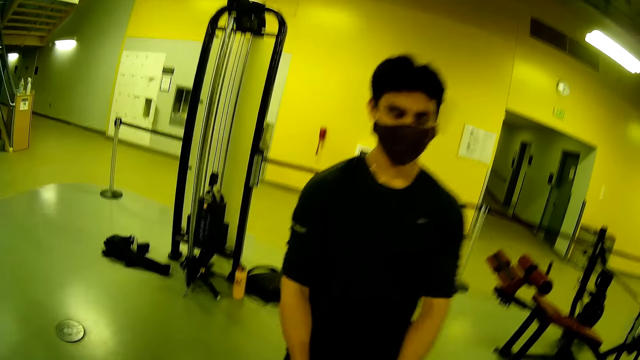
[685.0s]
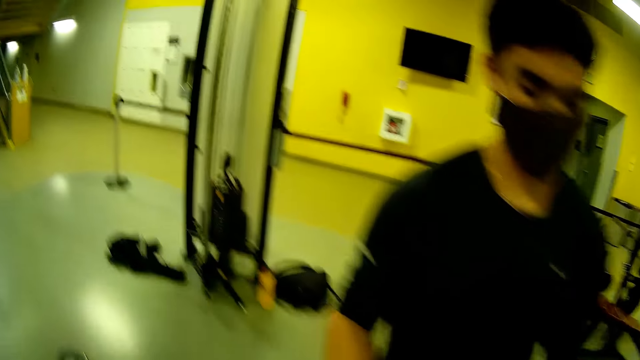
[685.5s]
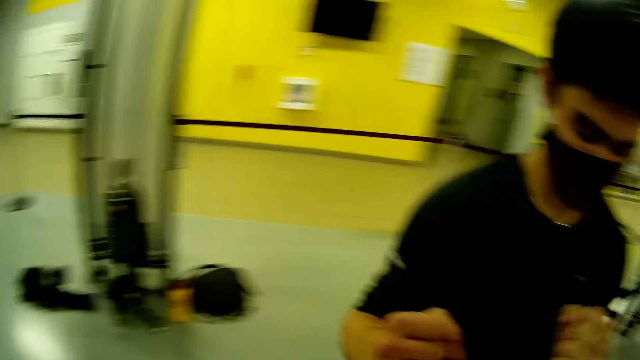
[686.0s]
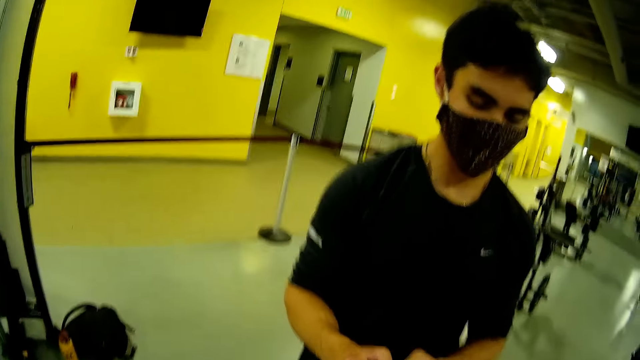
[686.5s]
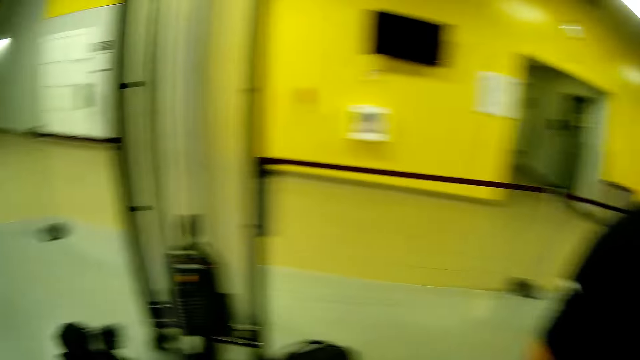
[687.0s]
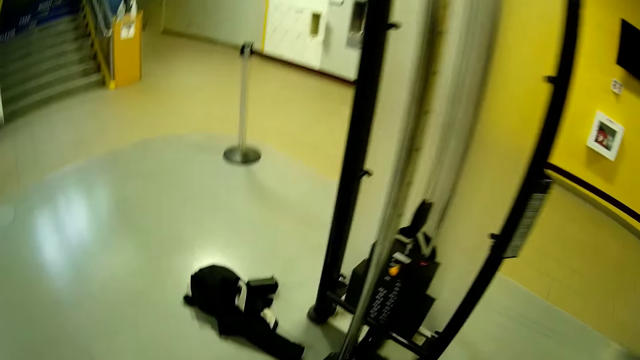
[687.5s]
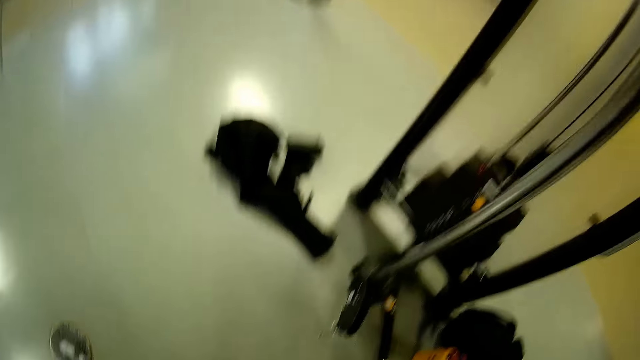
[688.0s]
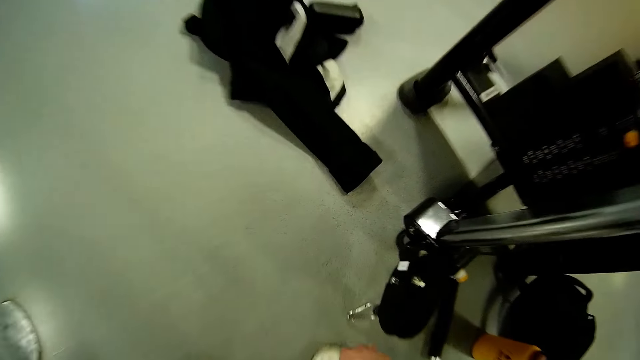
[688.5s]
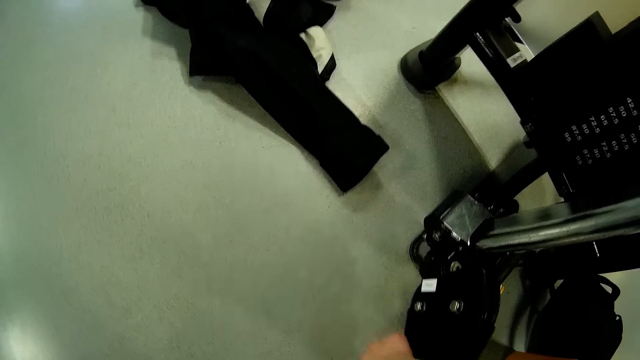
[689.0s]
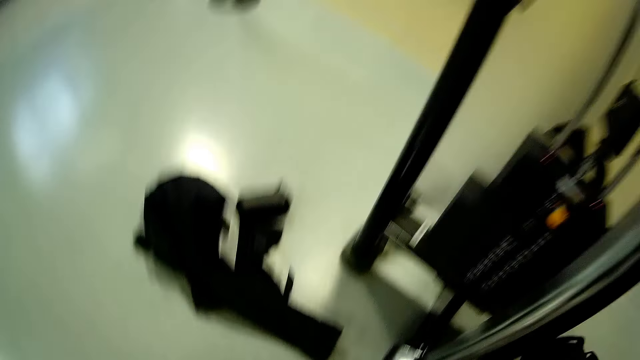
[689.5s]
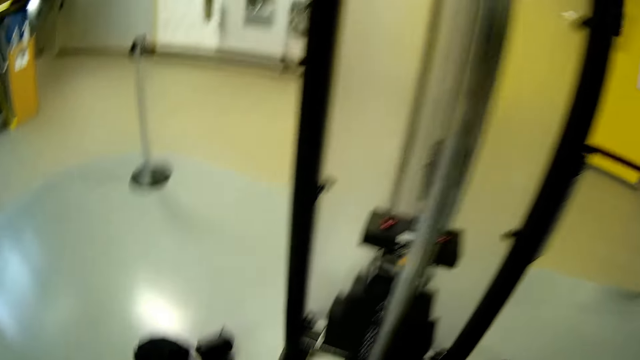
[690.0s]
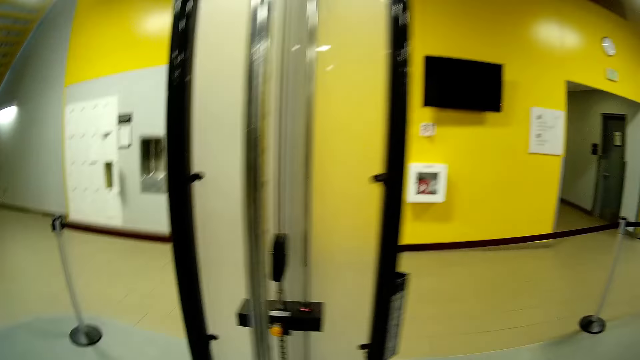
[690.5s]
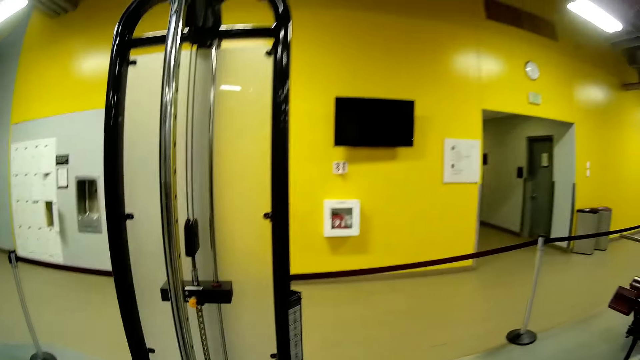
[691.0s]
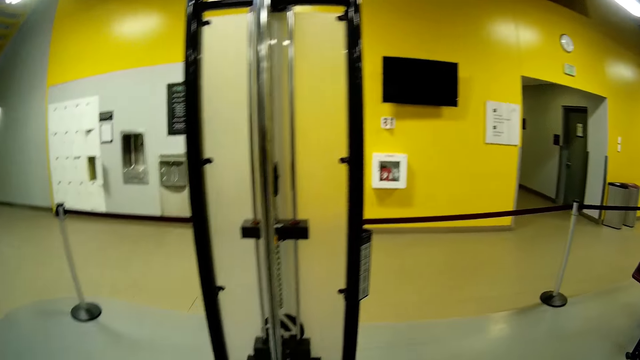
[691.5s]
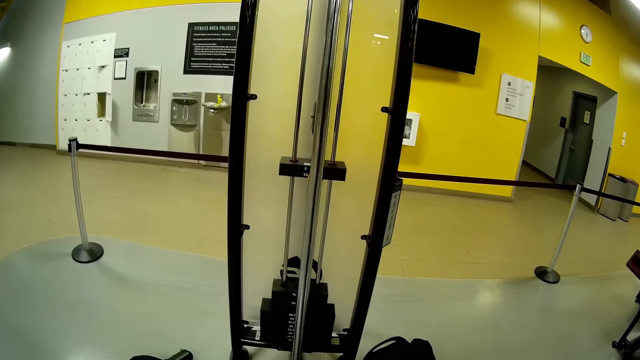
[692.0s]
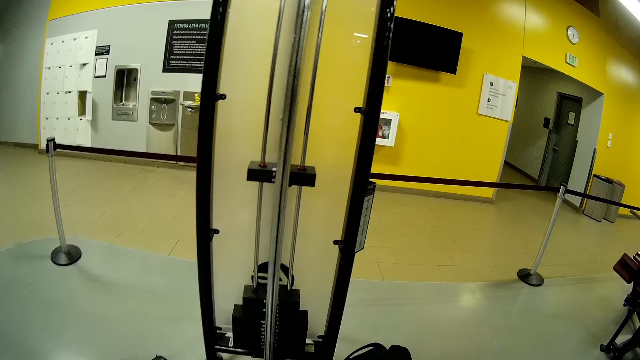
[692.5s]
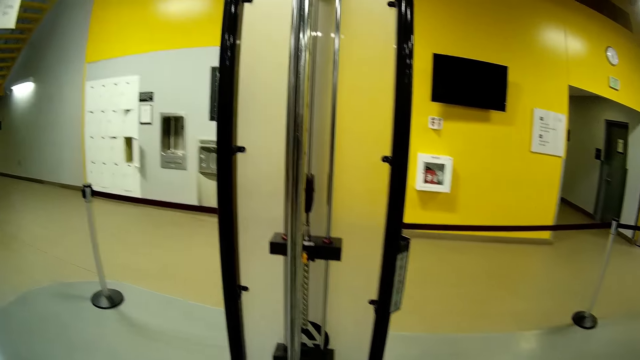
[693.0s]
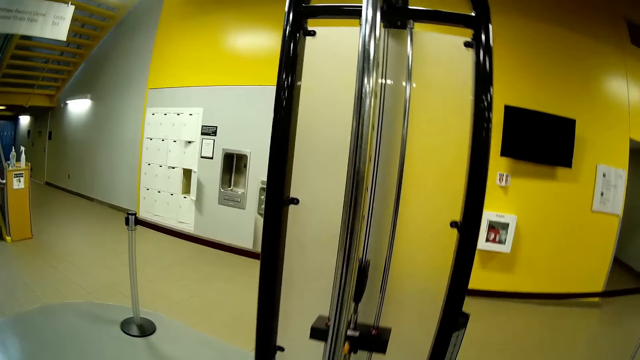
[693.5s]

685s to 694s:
The camera wearer picks up the rope of the fit functional trainer from the floor with the right hand.

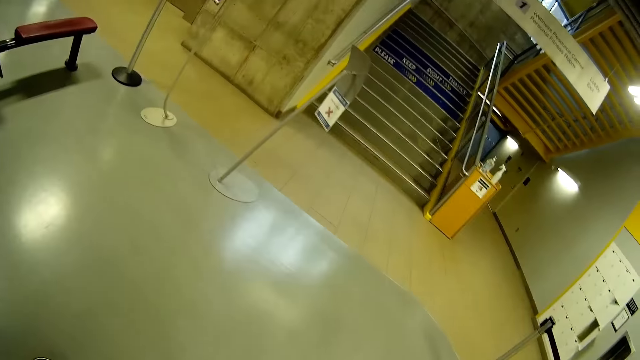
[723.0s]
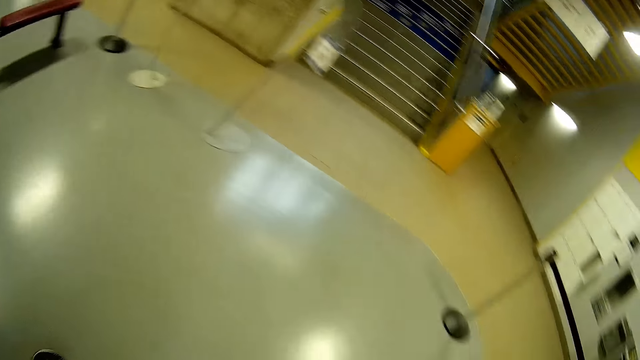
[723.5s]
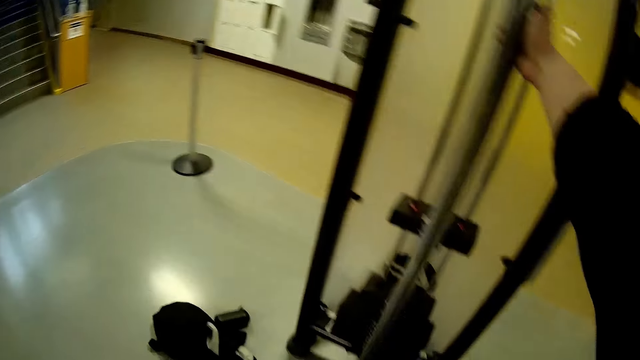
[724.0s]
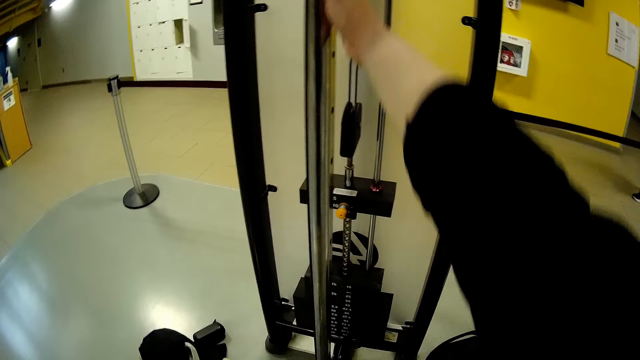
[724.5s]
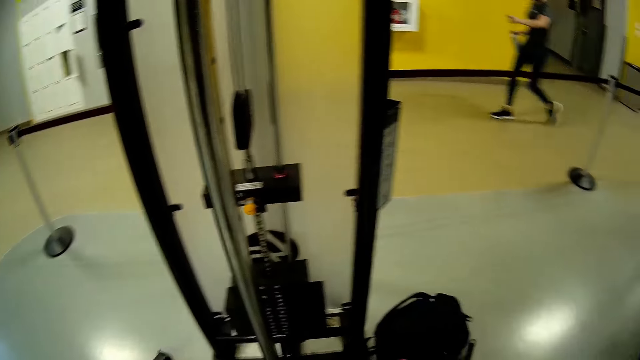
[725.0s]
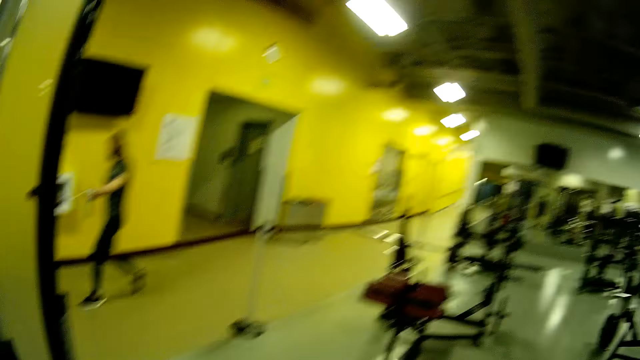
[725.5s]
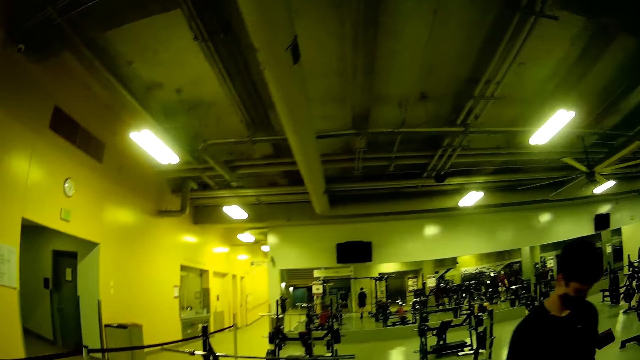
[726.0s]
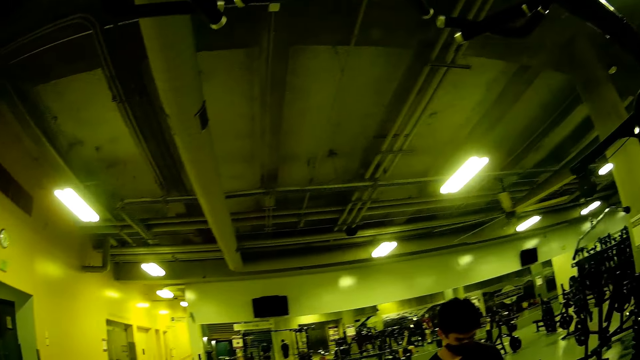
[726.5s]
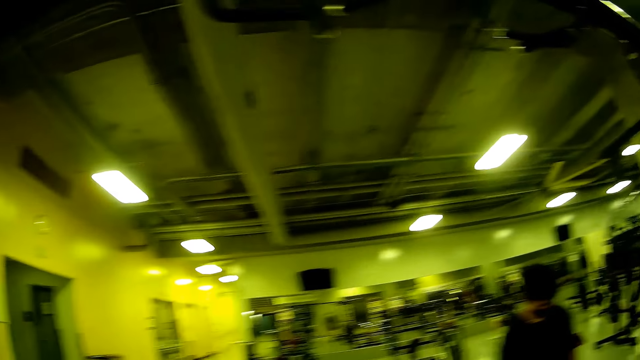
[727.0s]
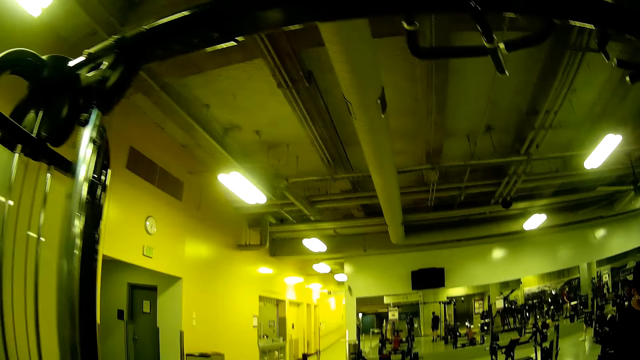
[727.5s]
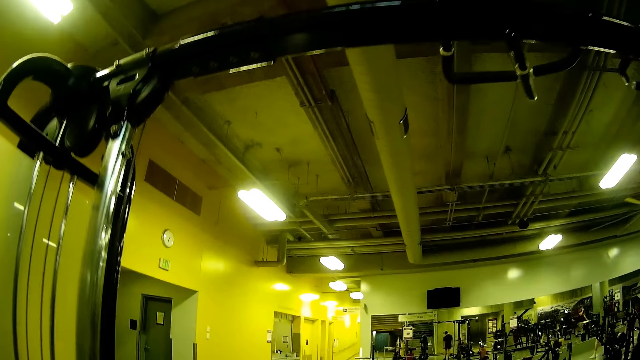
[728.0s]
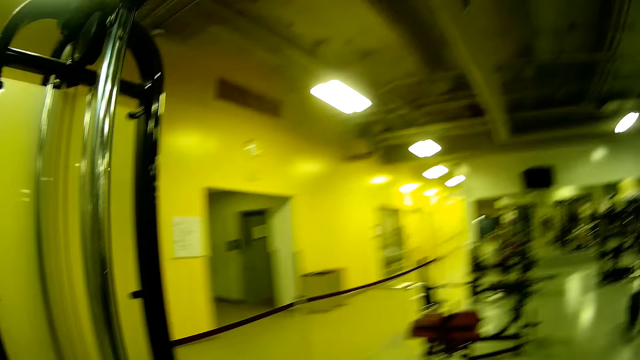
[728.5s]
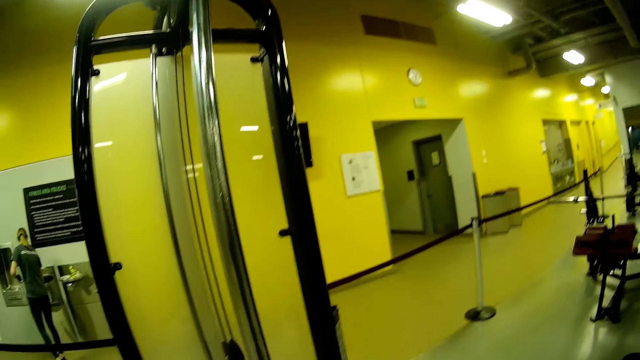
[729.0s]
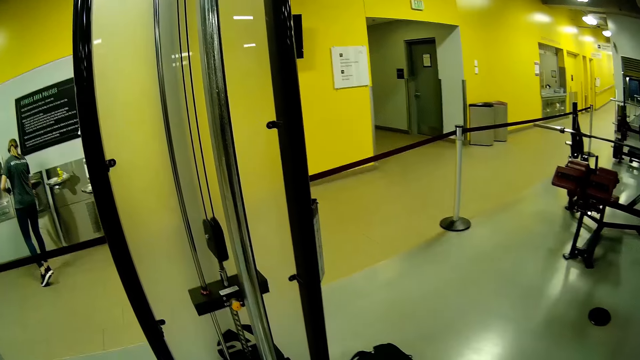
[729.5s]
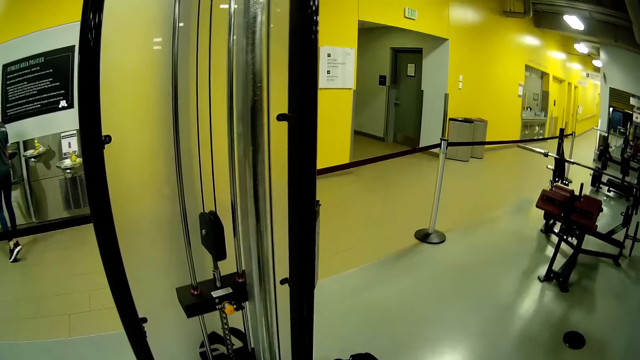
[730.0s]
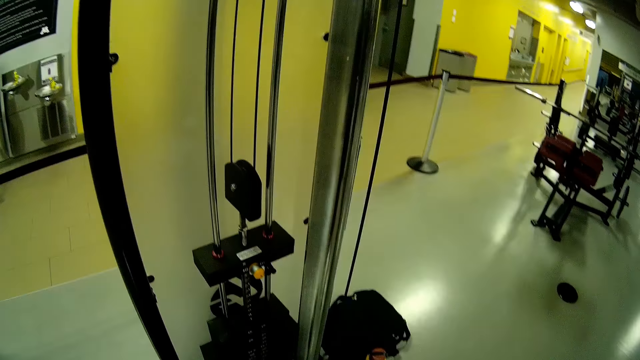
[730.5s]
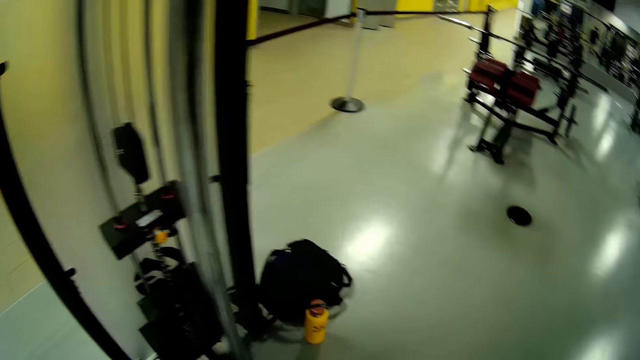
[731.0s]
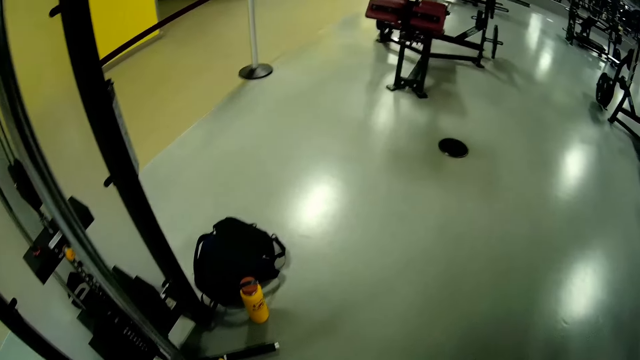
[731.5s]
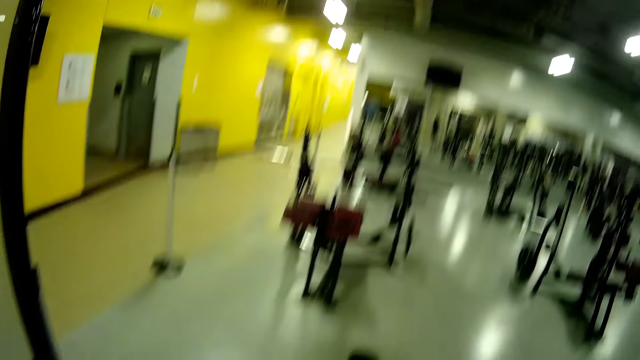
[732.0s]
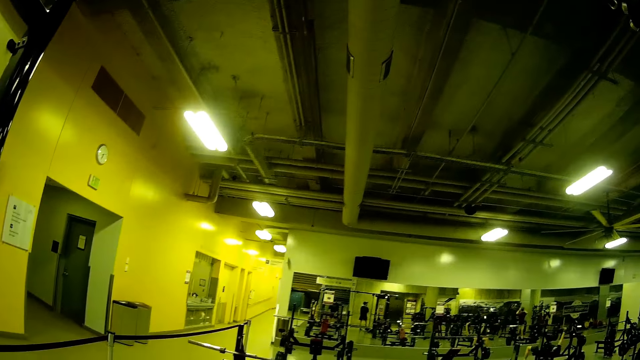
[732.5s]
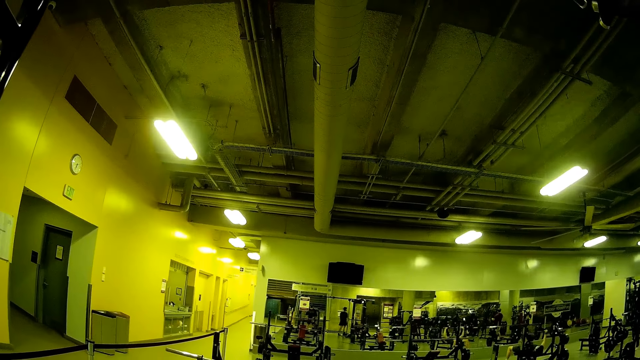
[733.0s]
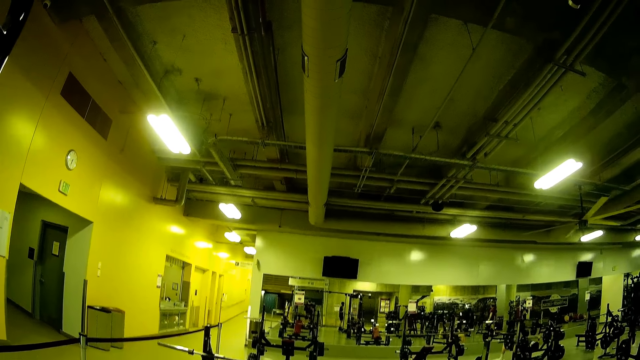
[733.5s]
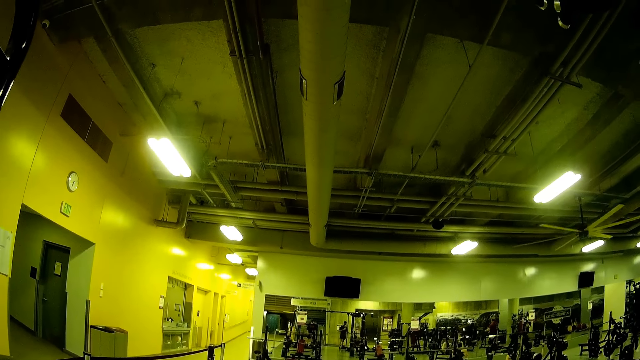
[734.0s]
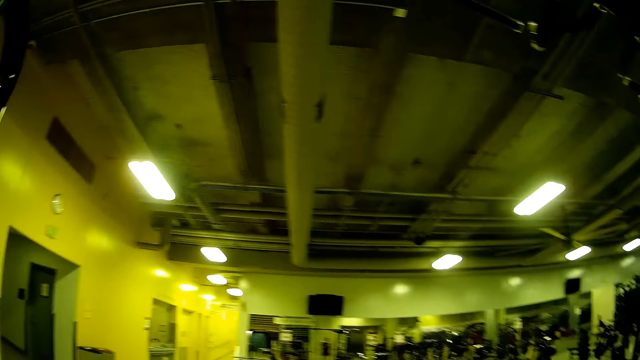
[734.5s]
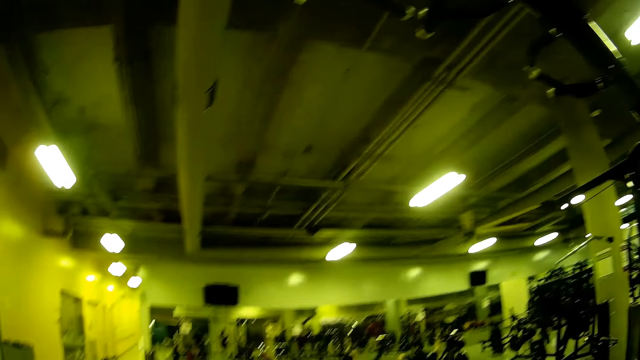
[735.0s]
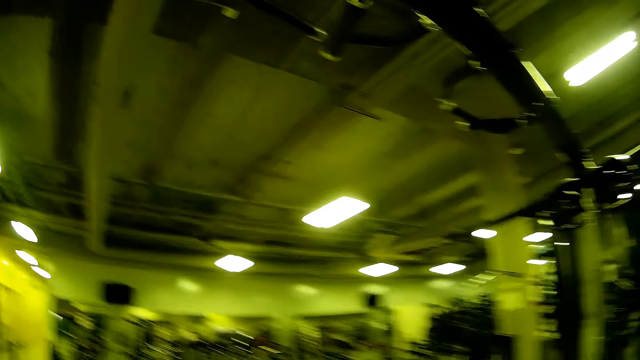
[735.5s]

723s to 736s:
The camera wearer removes his right hand from the fit functional trainer. He pulls the rope upwards with the right hand.
